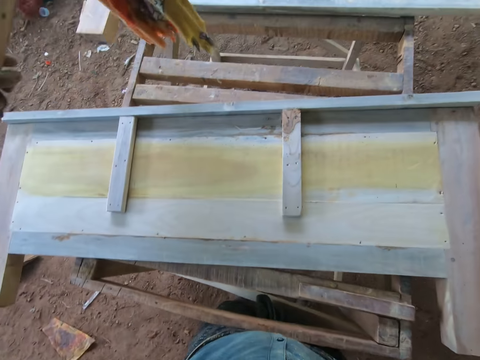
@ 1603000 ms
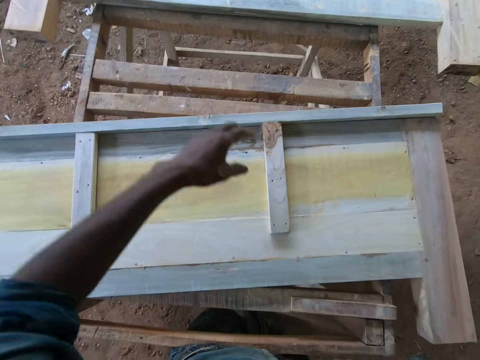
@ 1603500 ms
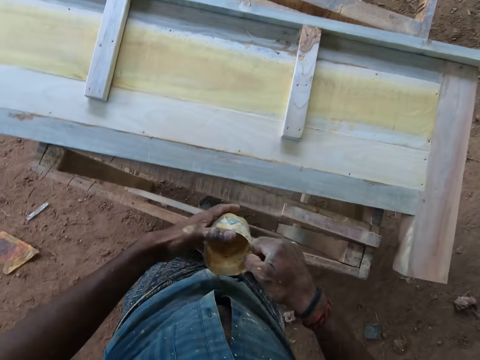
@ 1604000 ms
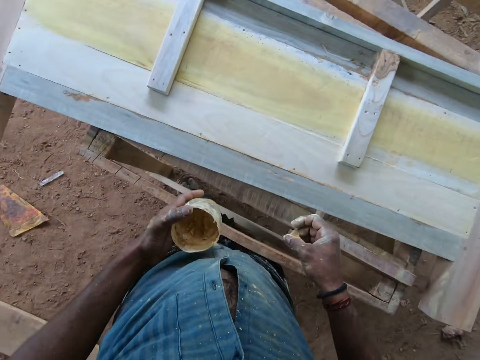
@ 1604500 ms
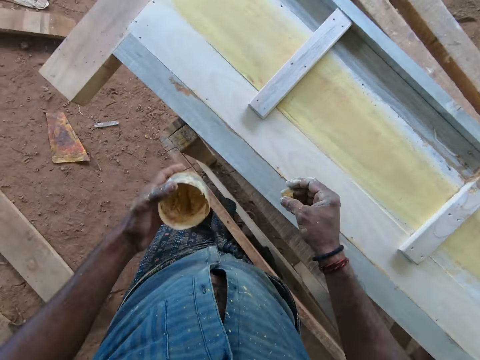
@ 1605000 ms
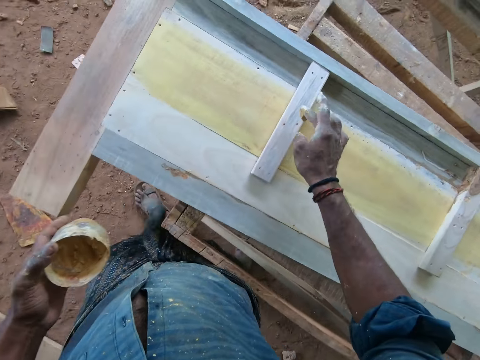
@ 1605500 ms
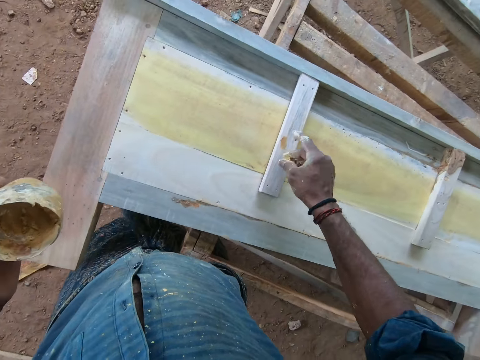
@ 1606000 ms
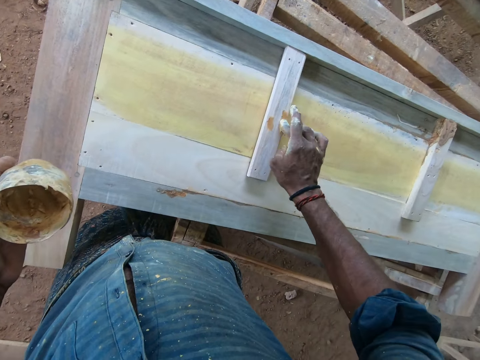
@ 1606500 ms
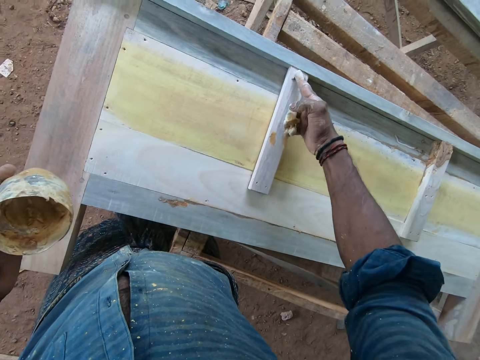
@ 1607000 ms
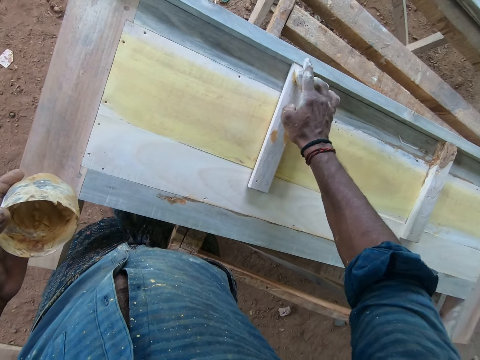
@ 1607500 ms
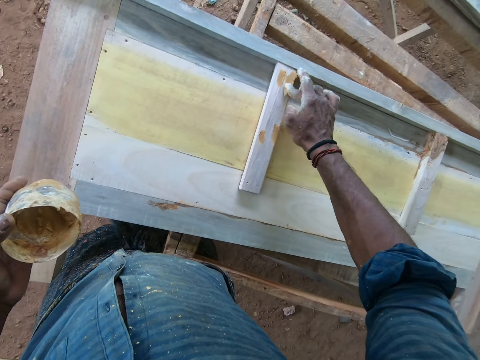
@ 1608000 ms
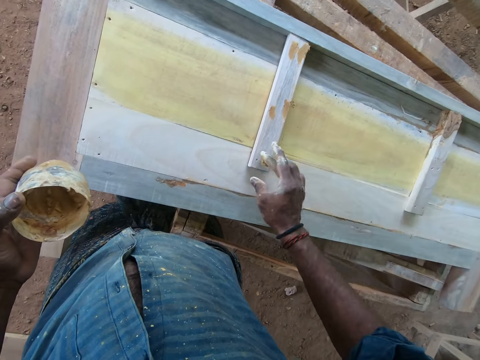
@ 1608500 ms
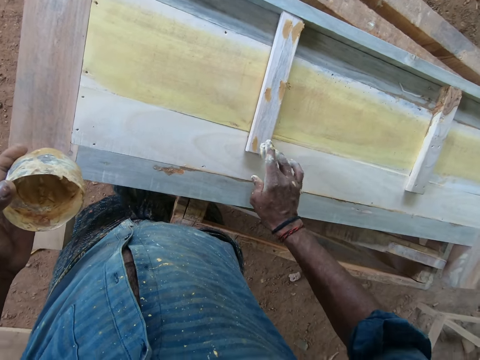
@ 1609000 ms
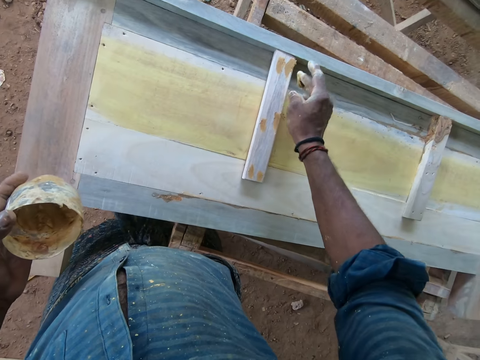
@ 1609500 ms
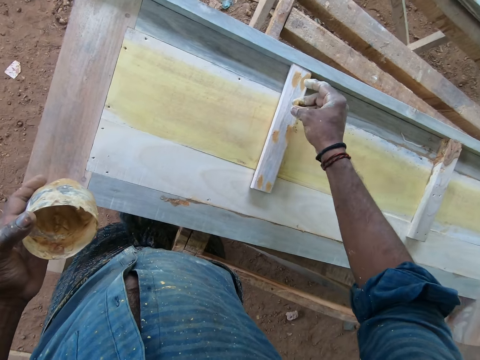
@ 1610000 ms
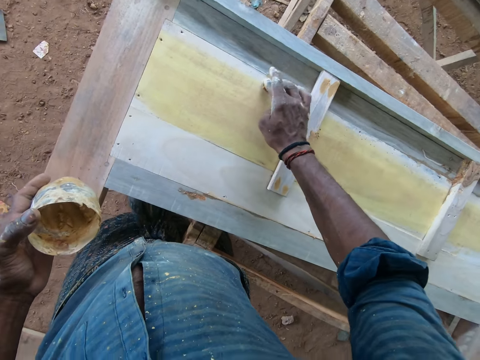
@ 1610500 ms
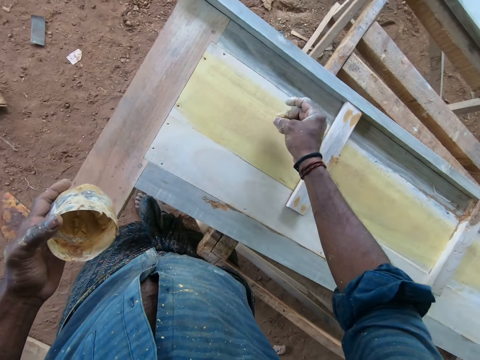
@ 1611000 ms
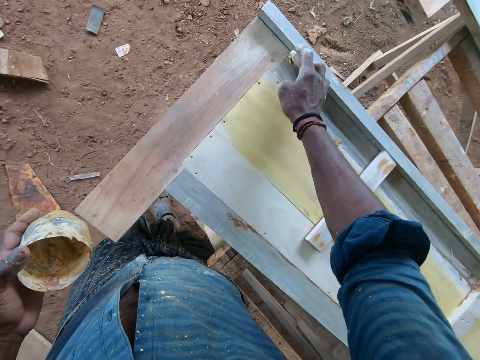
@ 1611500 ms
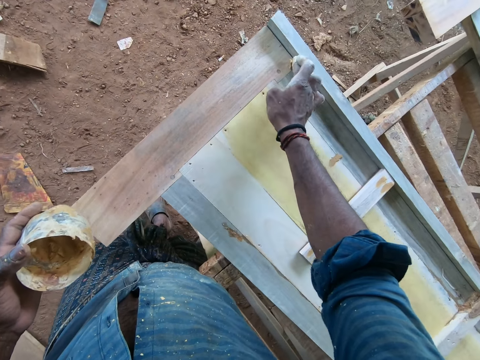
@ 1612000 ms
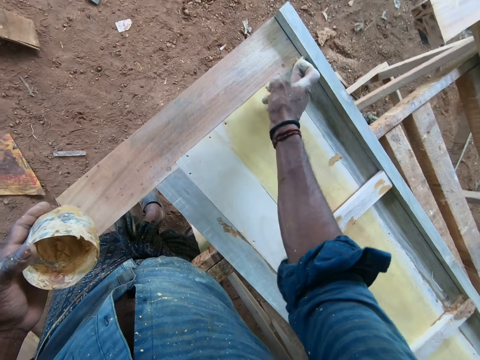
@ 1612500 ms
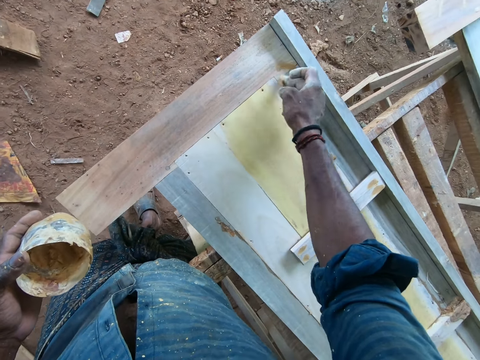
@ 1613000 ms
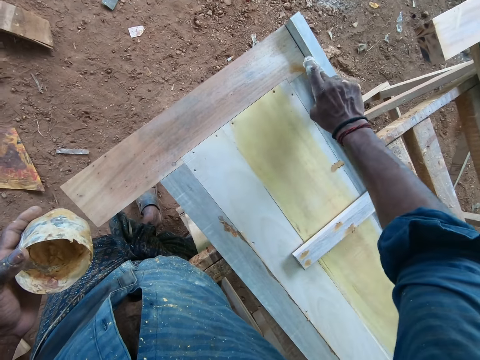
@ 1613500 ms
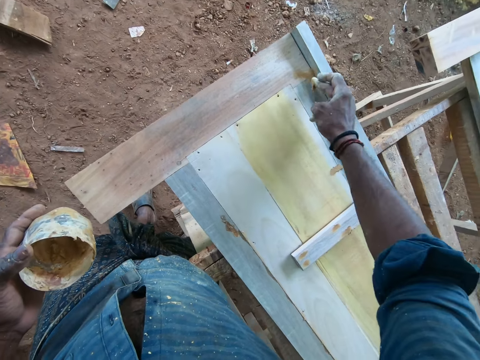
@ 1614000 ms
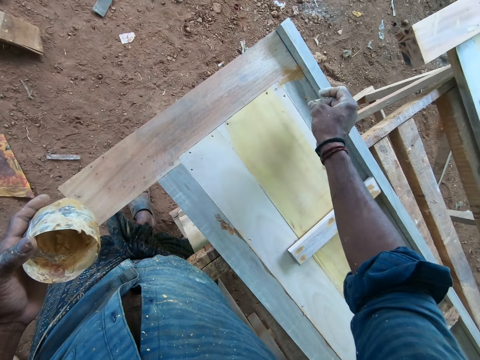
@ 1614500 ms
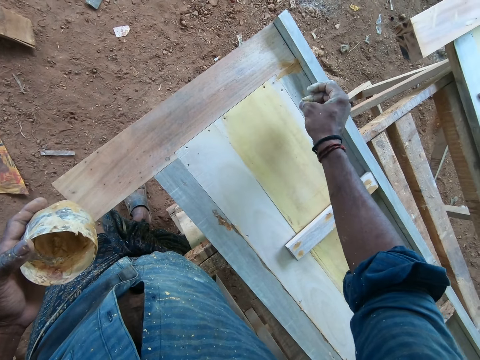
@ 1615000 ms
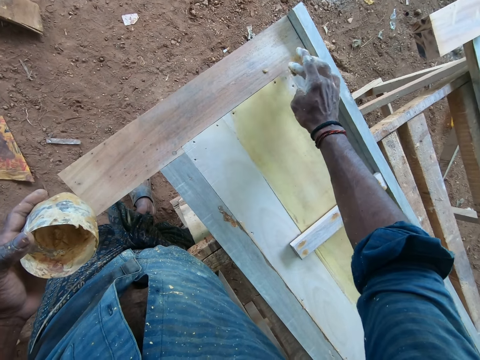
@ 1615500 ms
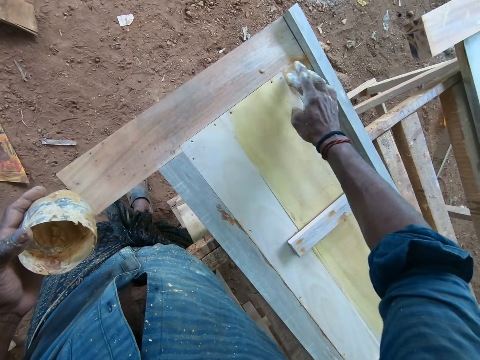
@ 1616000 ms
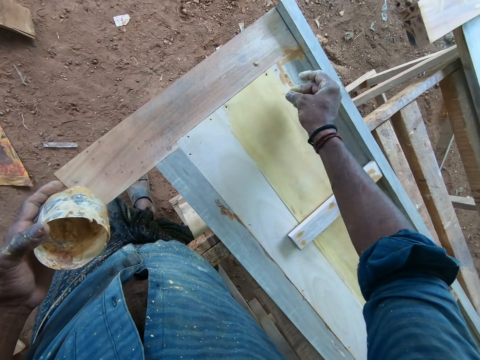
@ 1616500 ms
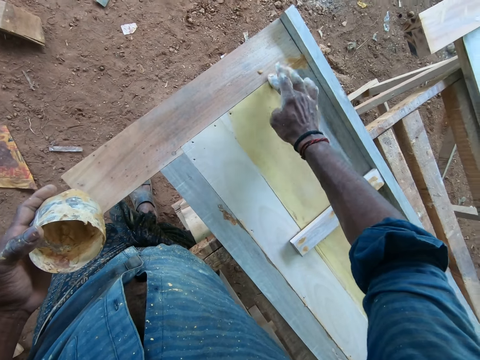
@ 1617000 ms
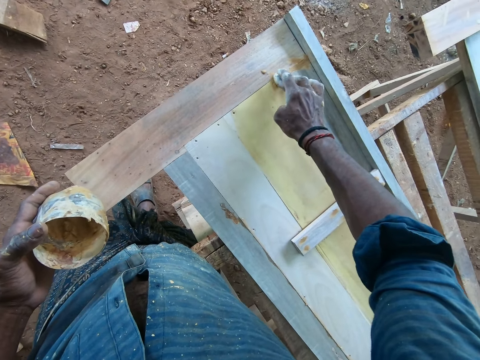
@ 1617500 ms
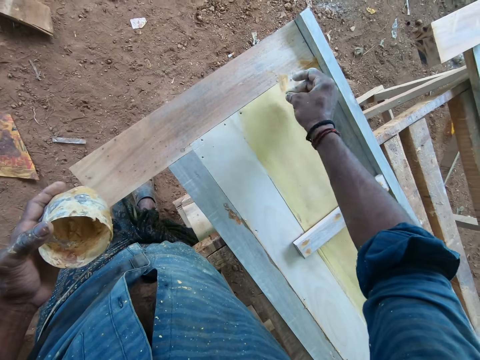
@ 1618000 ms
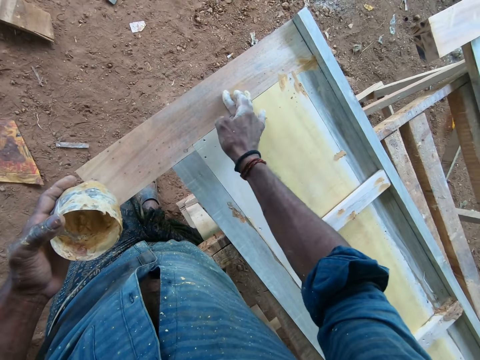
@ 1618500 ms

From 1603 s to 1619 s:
The camera wearer drops the wiper. They throw an object. They change the bucket from the right hand to the left hand. They apply wood glue on the wooden head board. They apply the gum on the foot bed. They hold the container.

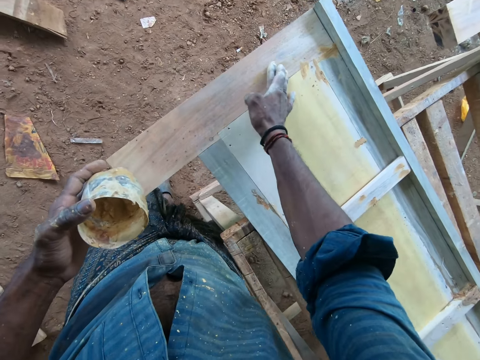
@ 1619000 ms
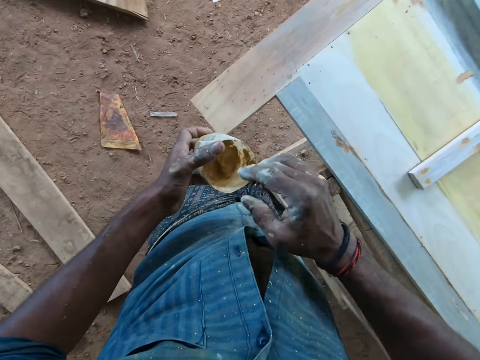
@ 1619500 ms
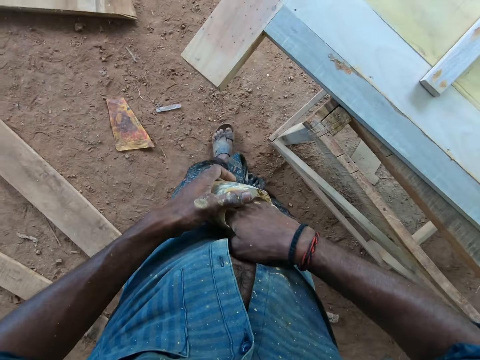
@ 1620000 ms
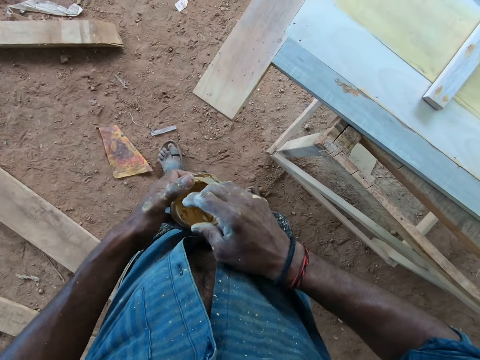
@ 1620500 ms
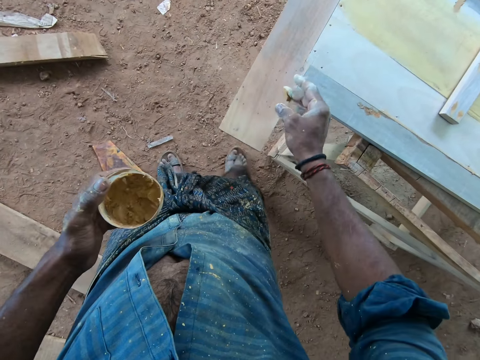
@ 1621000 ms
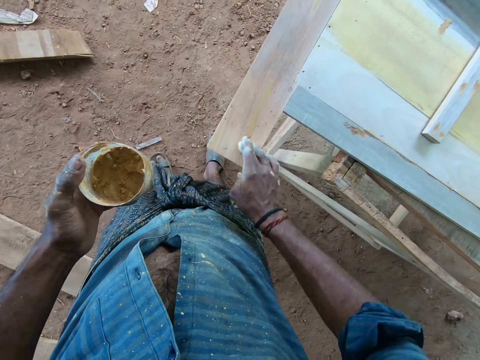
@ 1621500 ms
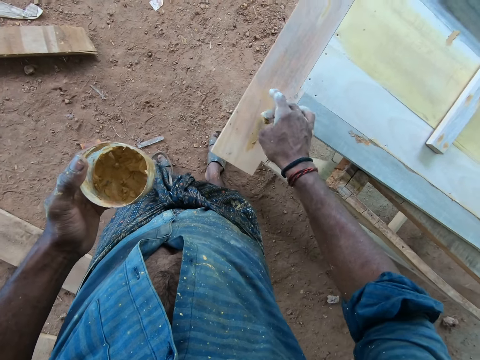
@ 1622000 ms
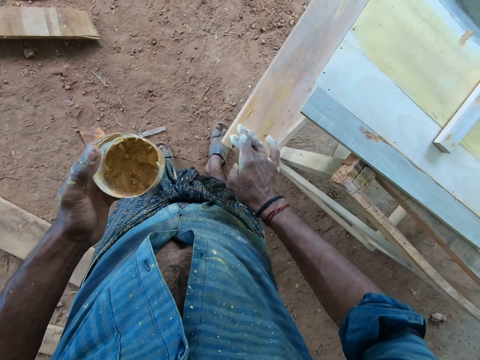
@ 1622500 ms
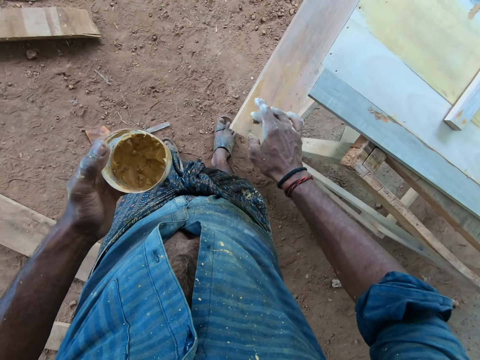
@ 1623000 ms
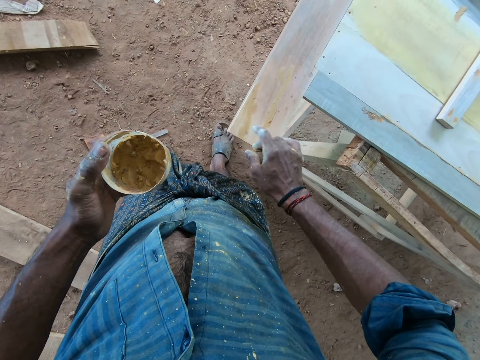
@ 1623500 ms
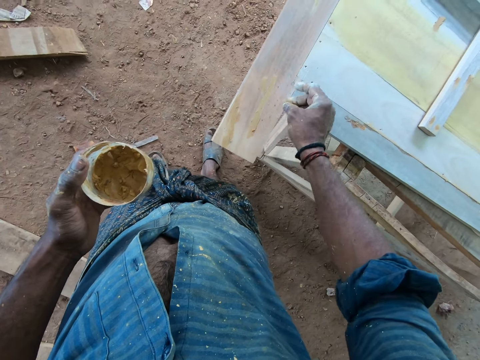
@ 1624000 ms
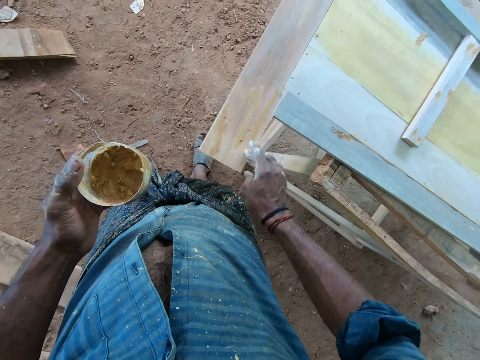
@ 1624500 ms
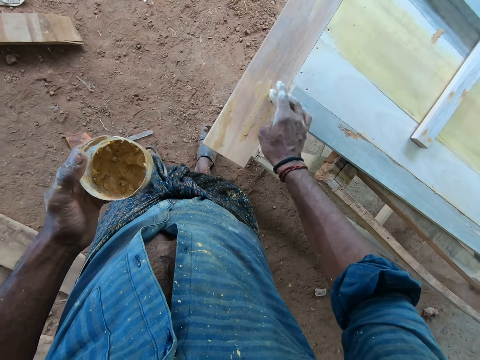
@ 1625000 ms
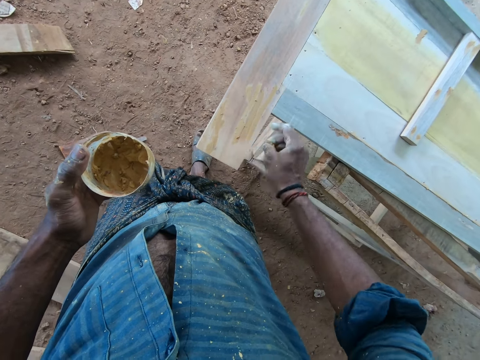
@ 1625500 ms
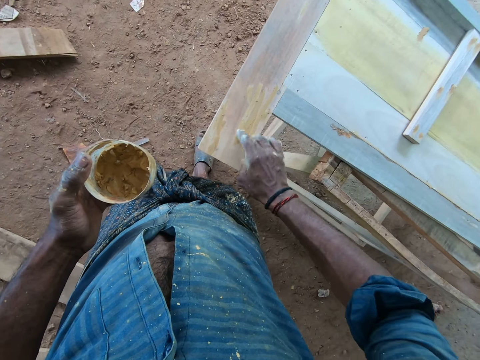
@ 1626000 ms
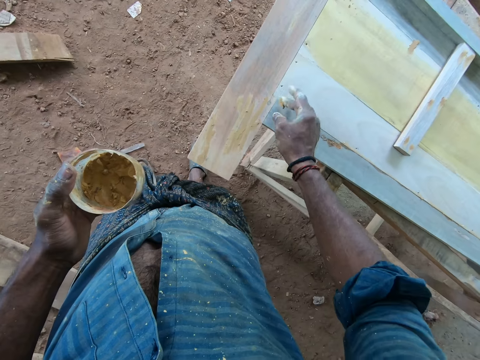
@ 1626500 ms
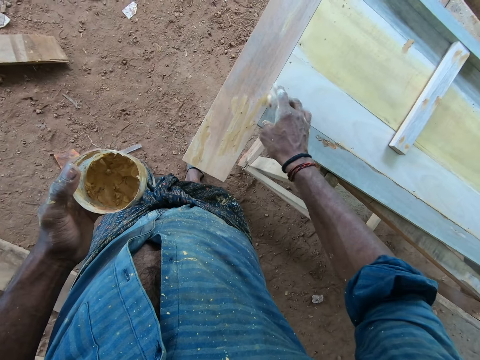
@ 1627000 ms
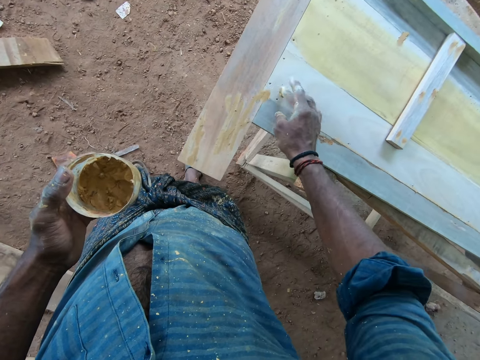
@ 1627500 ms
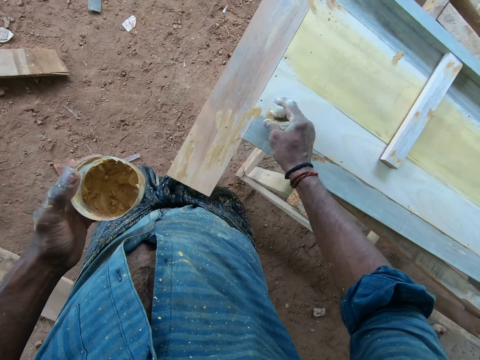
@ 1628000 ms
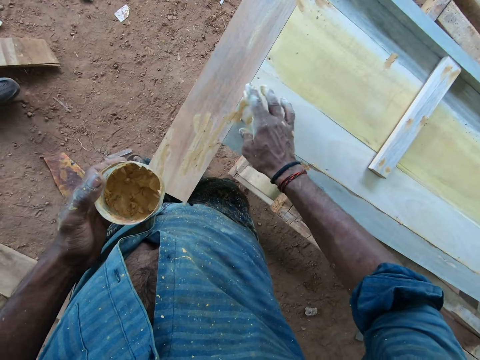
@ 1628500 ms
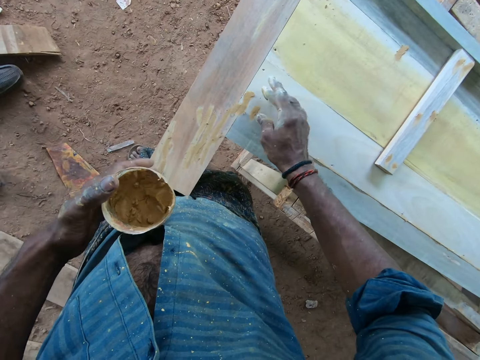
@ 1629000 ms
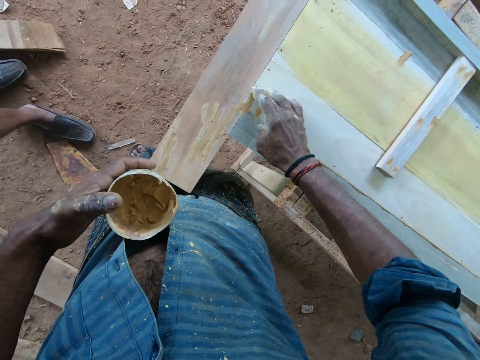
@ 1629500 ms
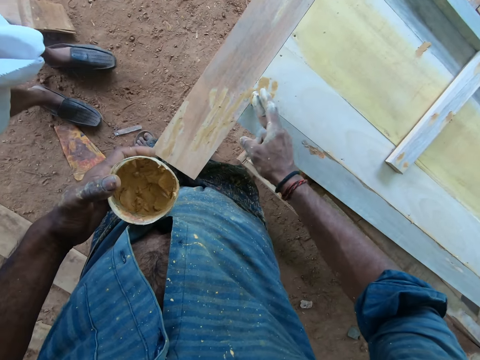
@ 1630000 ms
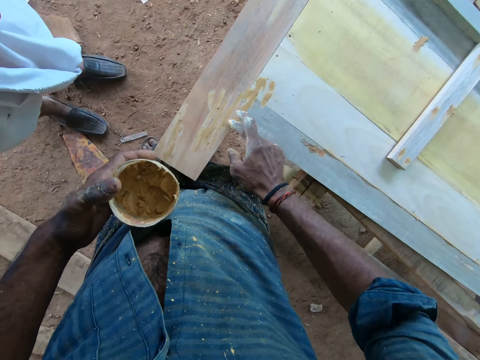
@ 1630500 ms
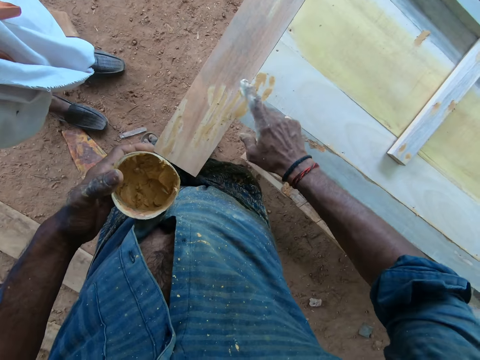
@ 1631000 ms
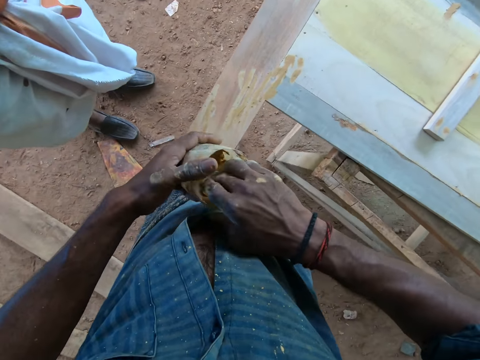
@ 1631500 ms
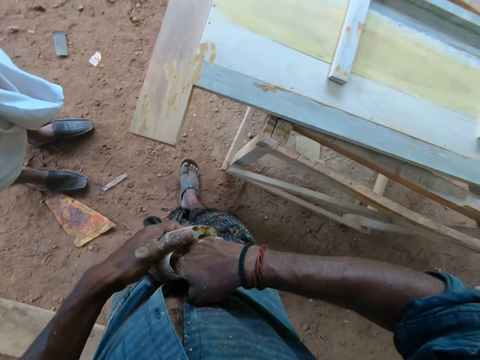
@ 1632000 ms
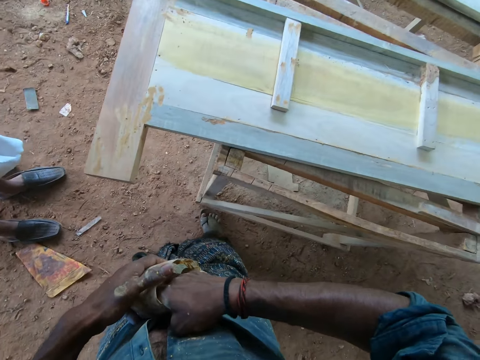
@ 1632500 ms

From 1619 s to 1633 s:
The camera wearer dips the hand in the container or bucket. They scoop wood glue from the container. They apply wood glue on the wooden headboard. They hold the bucket with the left hand.
